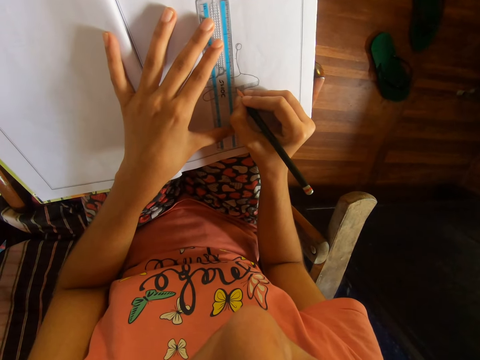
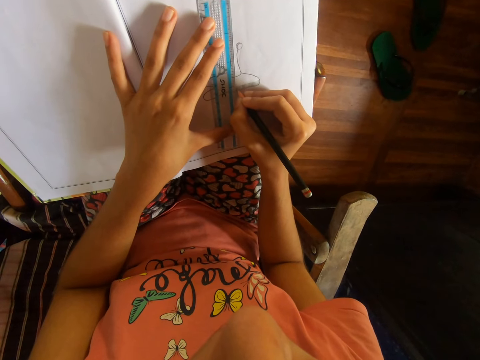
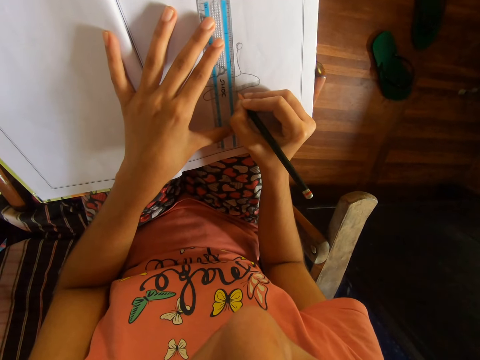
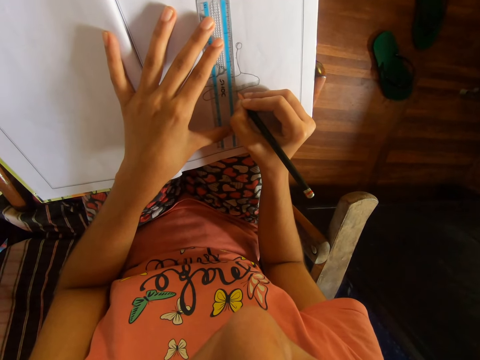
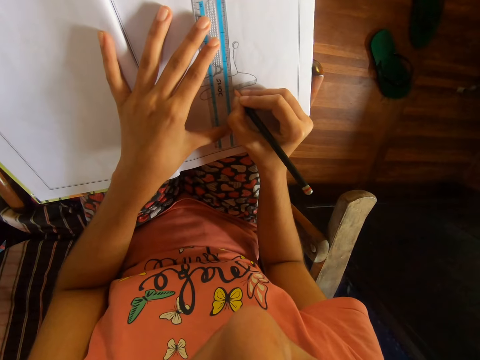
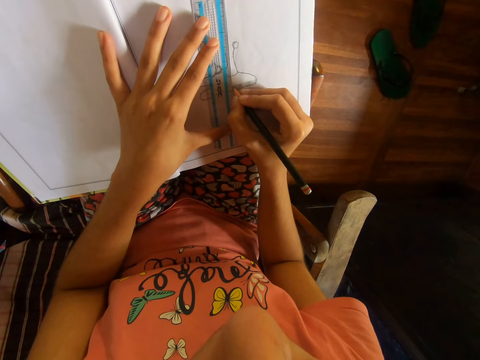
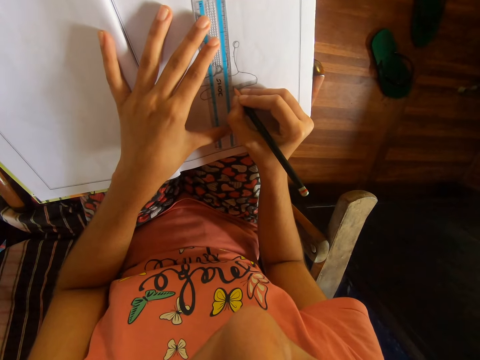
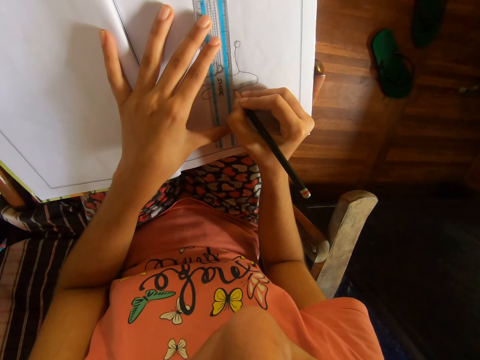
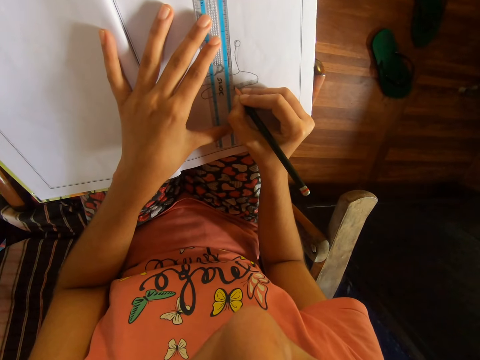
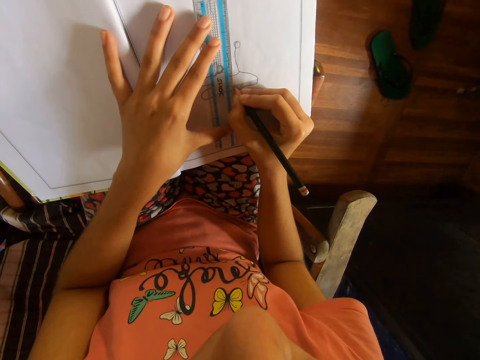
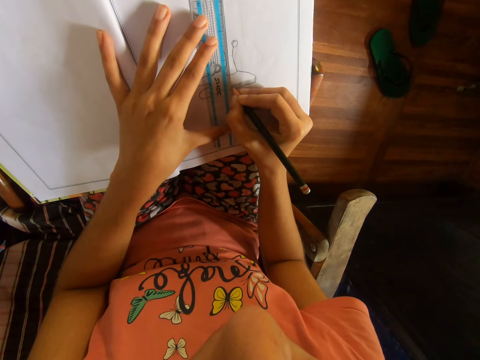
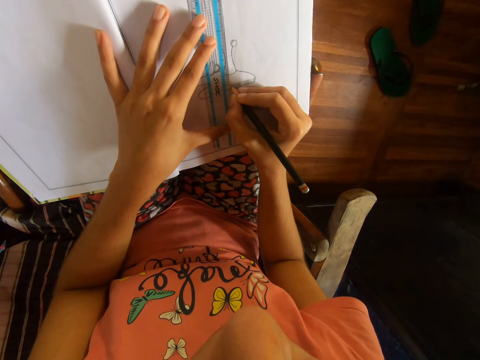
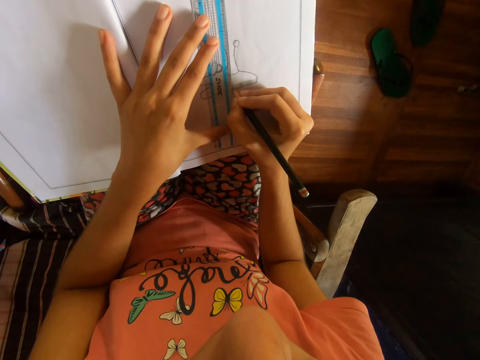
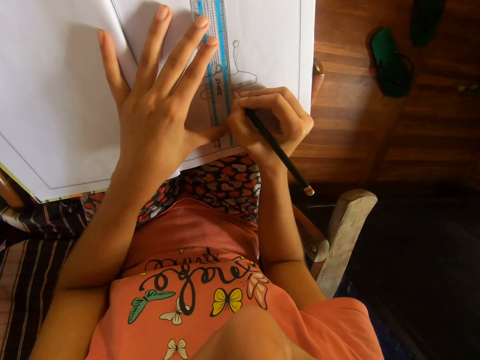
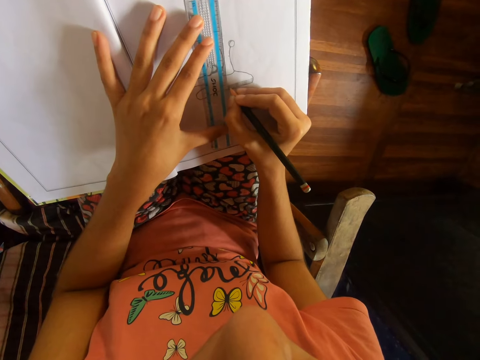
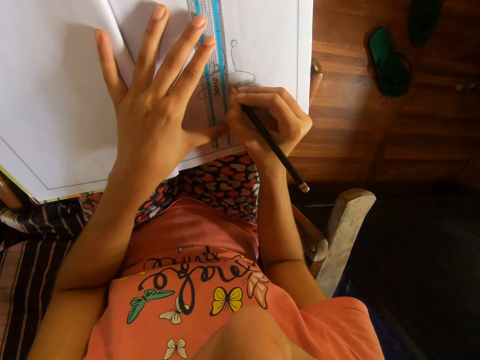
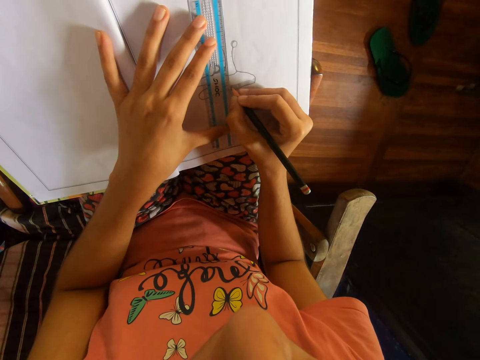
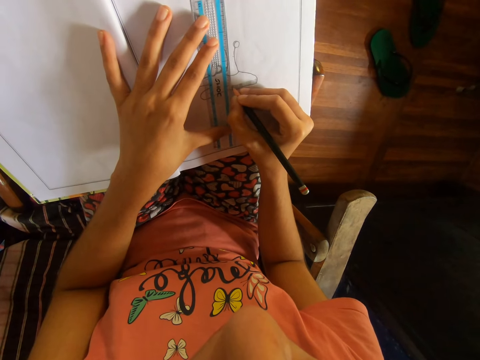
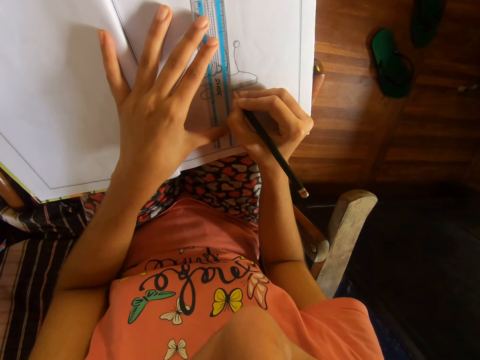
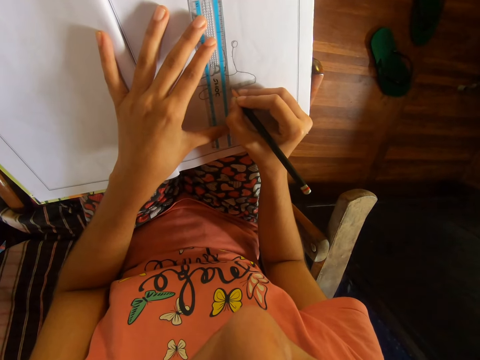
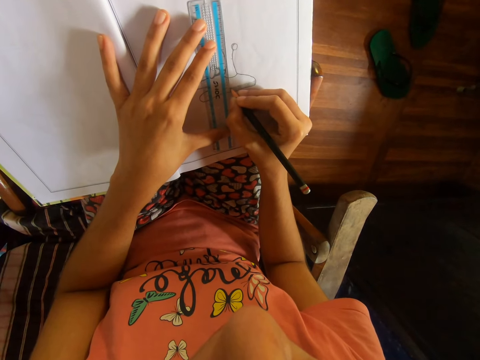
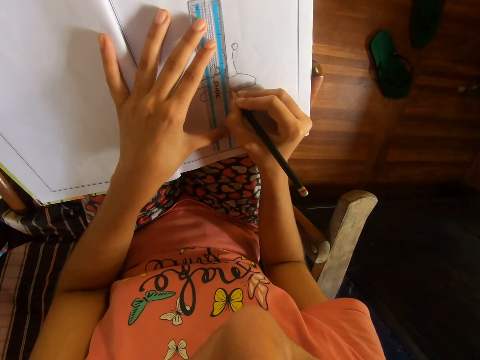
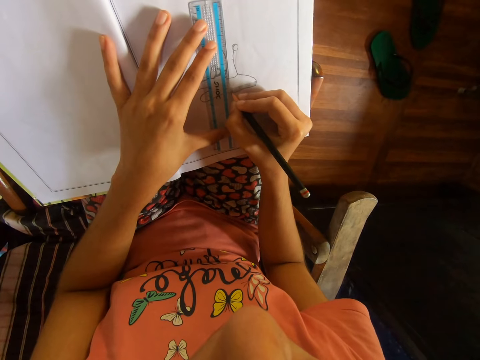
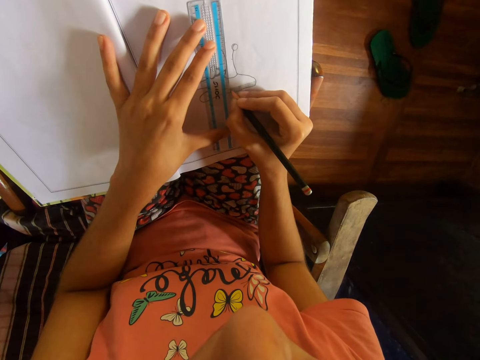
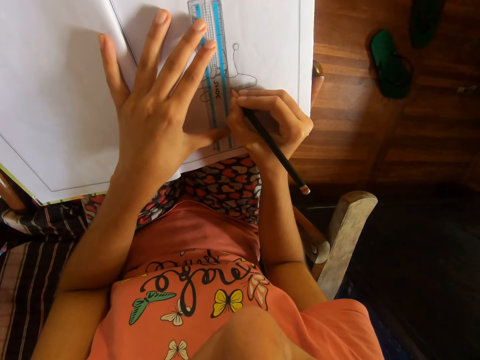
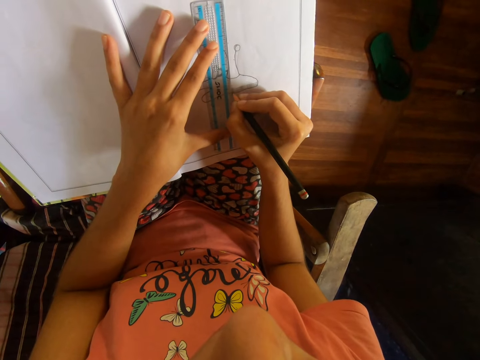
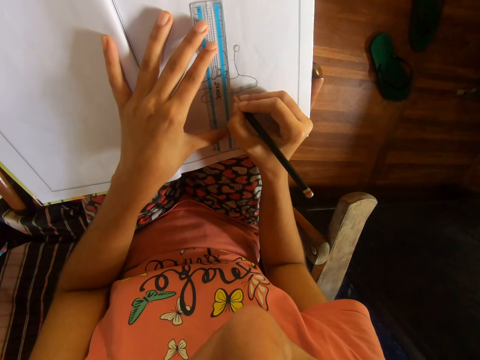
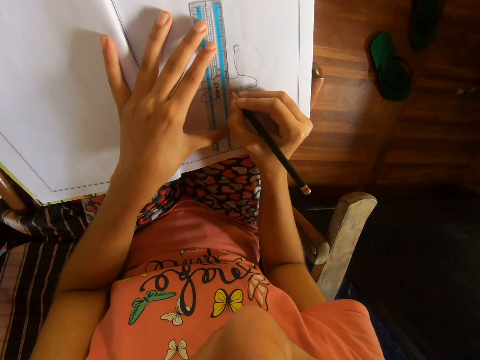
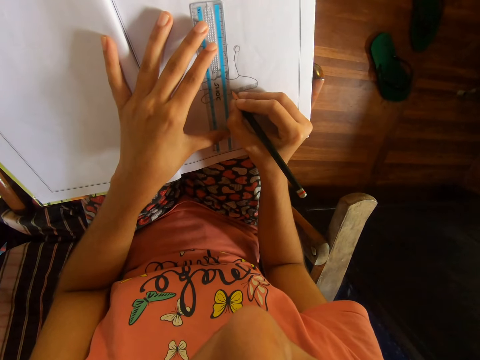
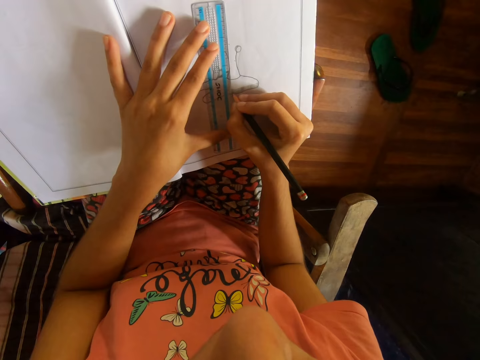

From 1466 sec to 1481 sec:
The camera wearer draws with a pencil and moves the ruler with the left hand. They draw with the pencil. They draw with the pencil again. They move the ruler with the left hand and draw with the pencil. They move the ruler with the left hand and draw with the pencil. They move the ruler with the left hand and draw with the pencil. They move the ruler with the left hand.

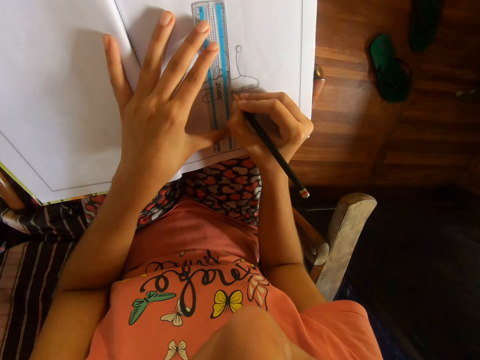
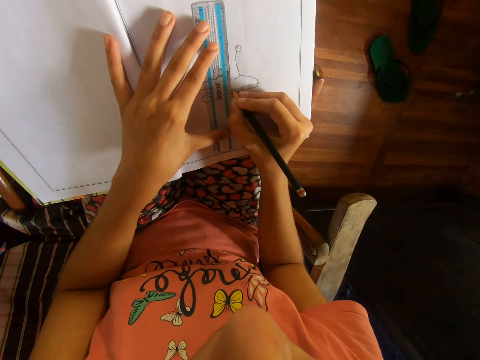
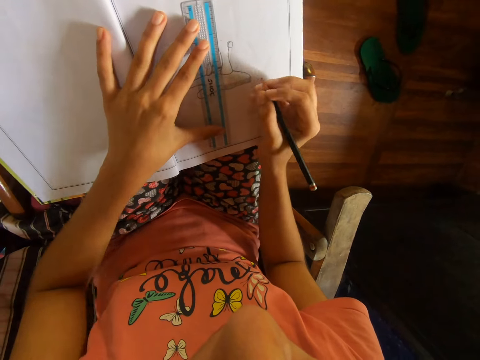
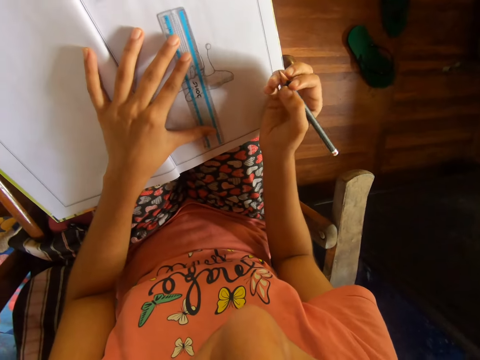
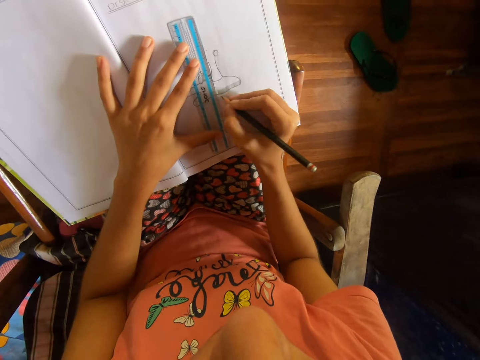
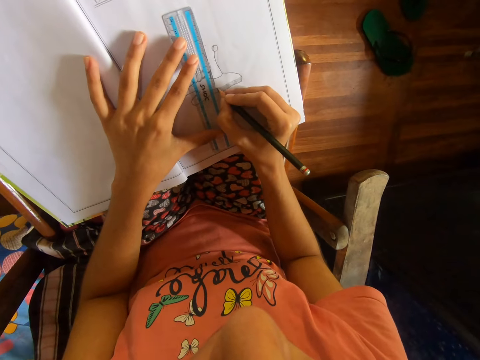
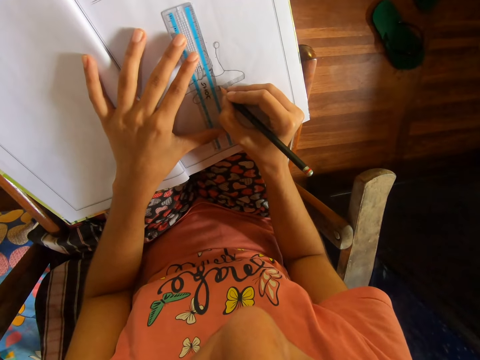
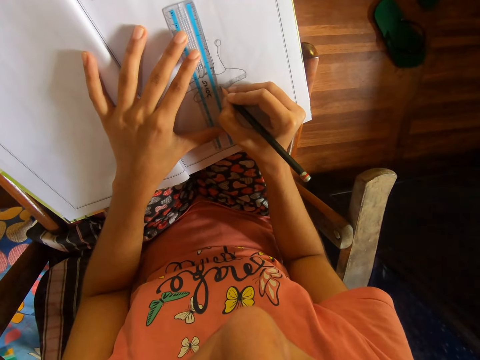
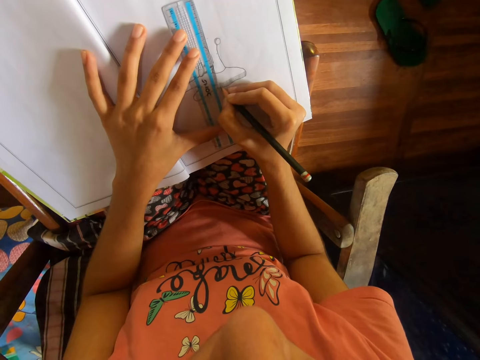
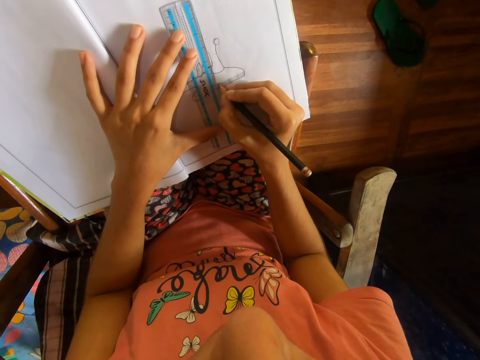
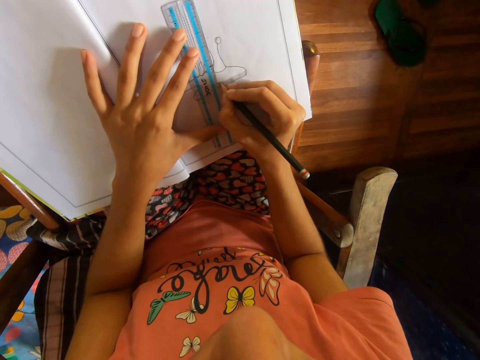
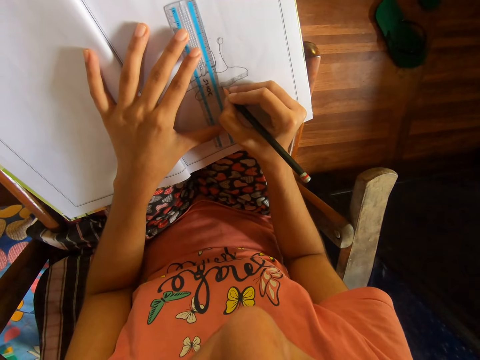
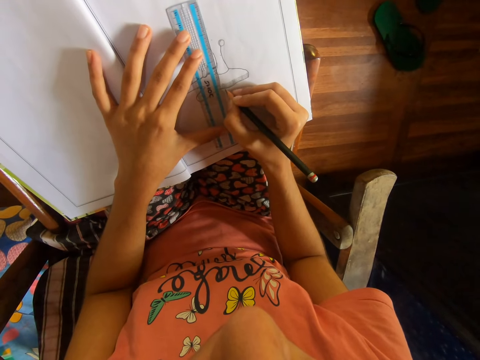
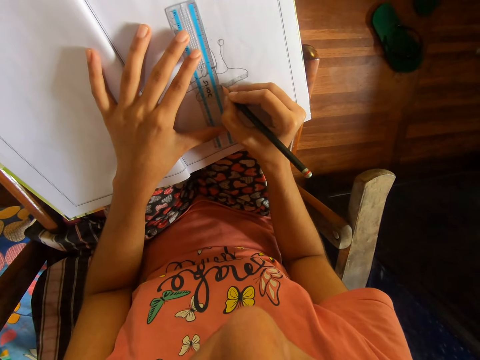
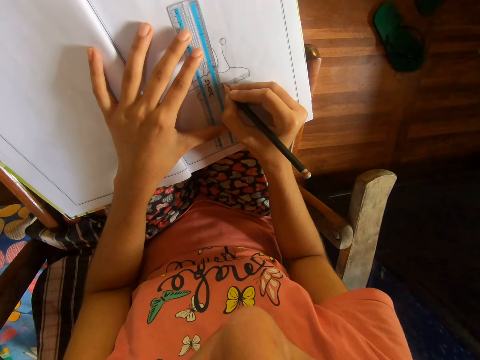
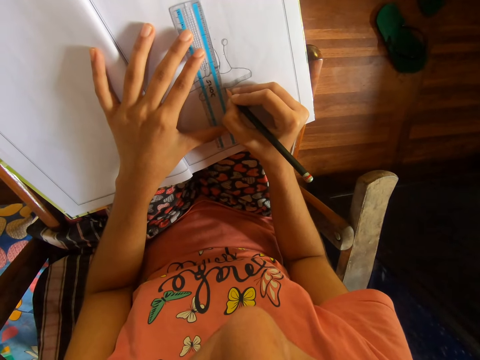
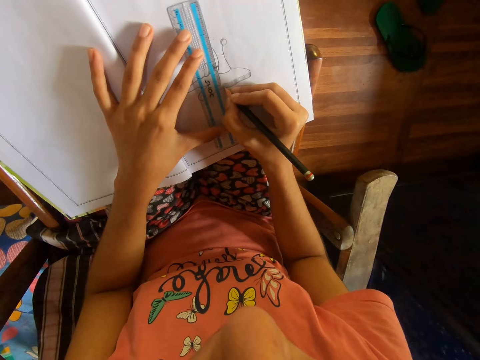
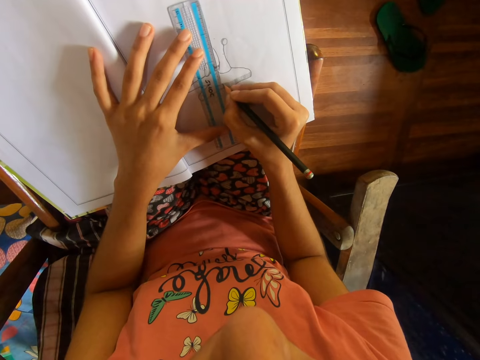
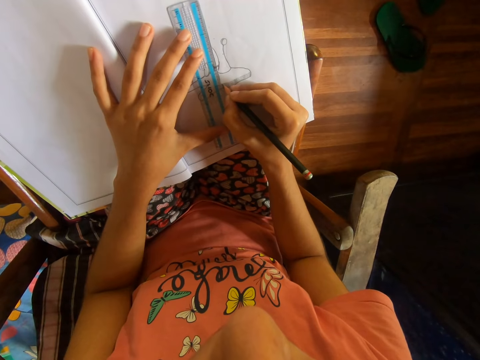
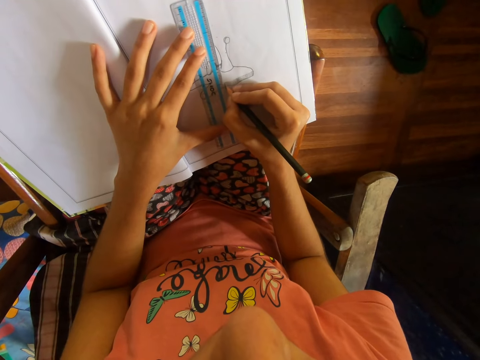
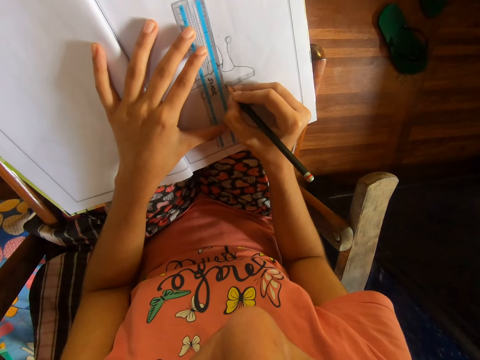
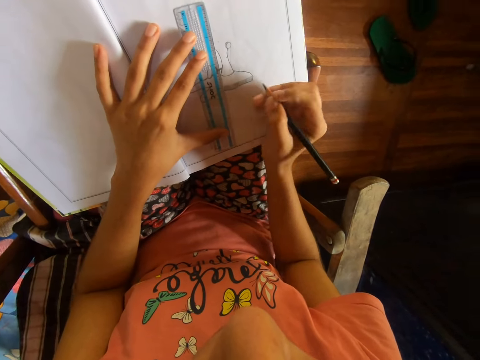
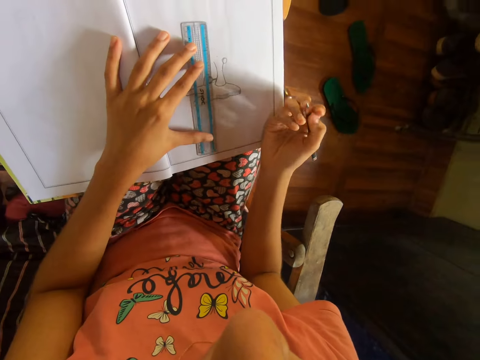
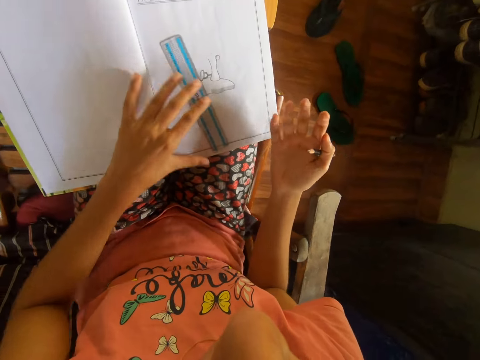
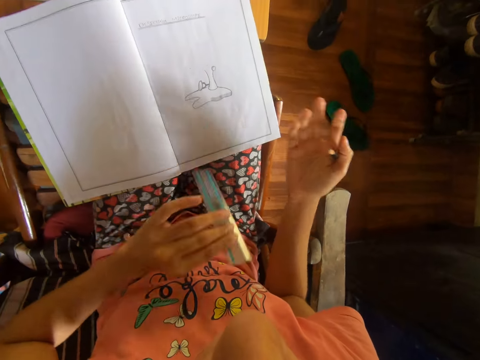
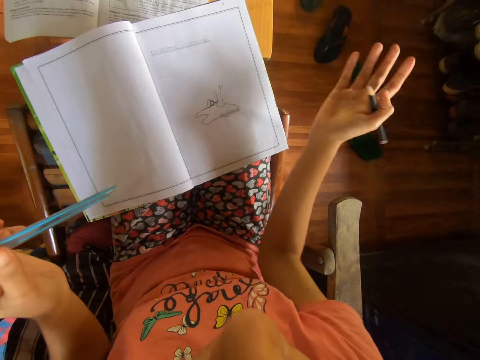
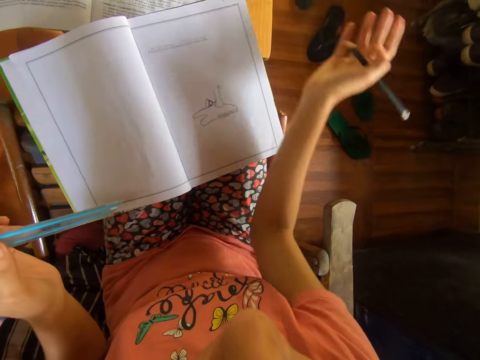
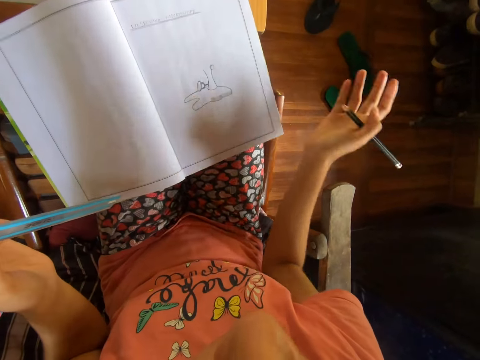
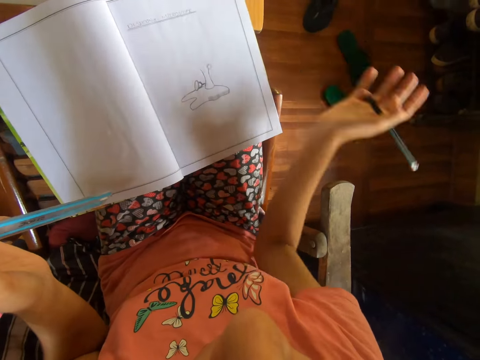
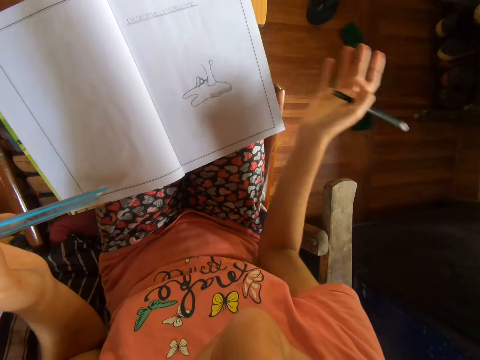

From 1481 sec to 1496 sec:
The camera wearer draws with a pencil. She moves her right hand and moves the ruler with her left hand. She draws with the pencil and moves the ruler with her left hand. She draws with the pencil and moves the ruler with her left hand. She draws with the pencil. She draws with the pencil. She moves her right hand. She moves the ruler on the drawing book with her left hand. She picks the ruler from the drawing book with her left hand. She wipes the drawing book with her right hand. She rubs the drawing book with her right hand repeatedly.
